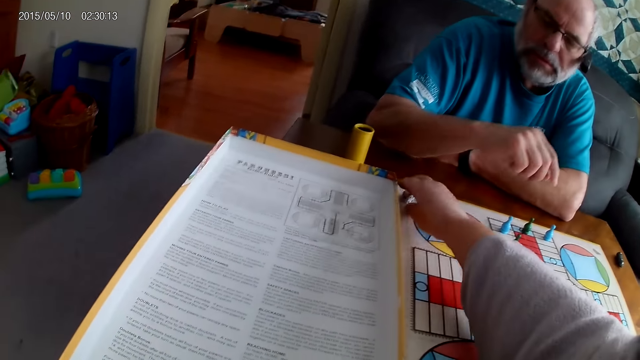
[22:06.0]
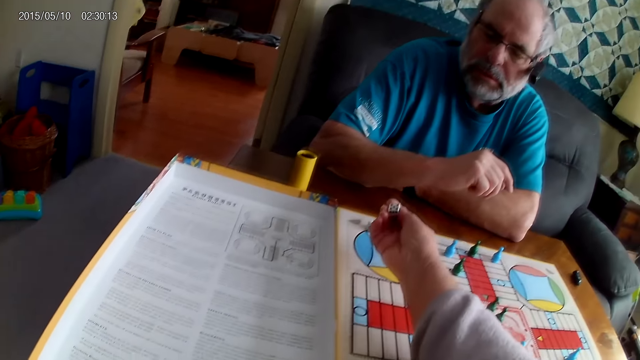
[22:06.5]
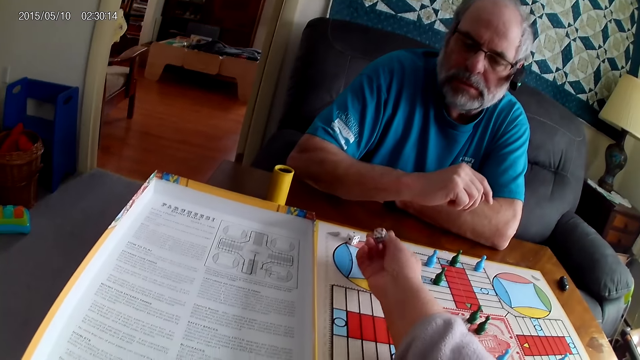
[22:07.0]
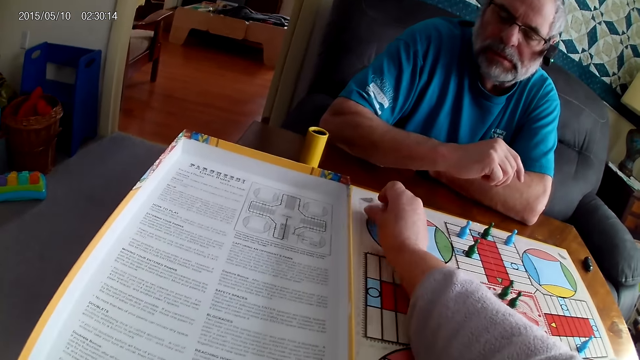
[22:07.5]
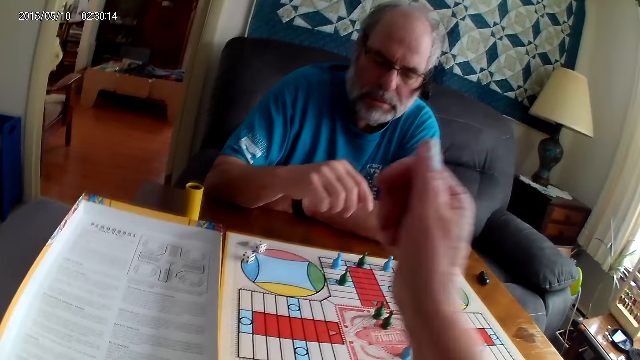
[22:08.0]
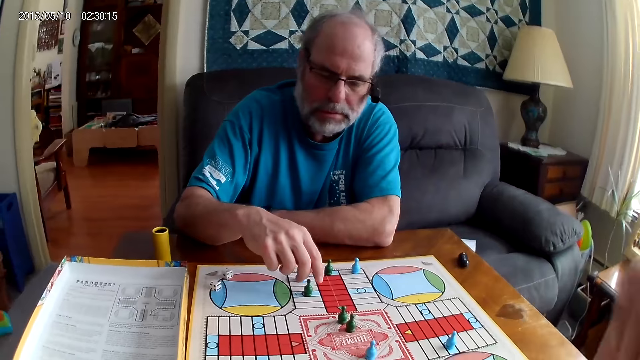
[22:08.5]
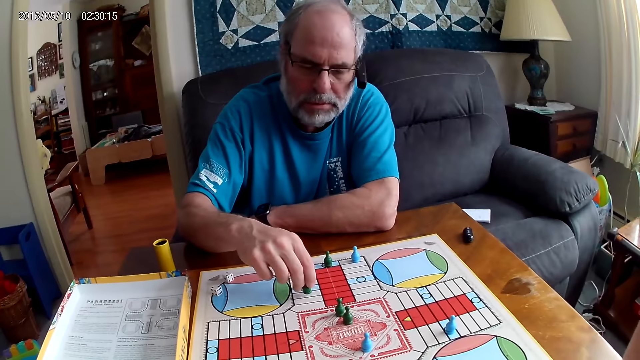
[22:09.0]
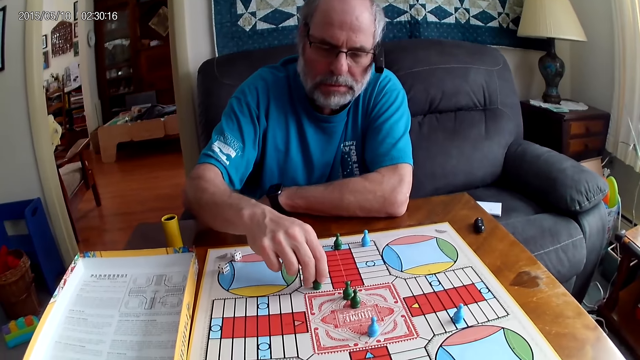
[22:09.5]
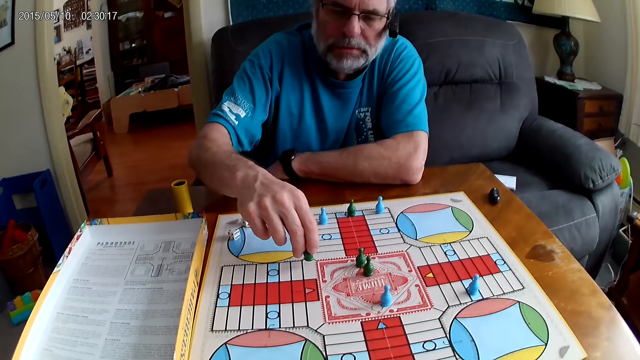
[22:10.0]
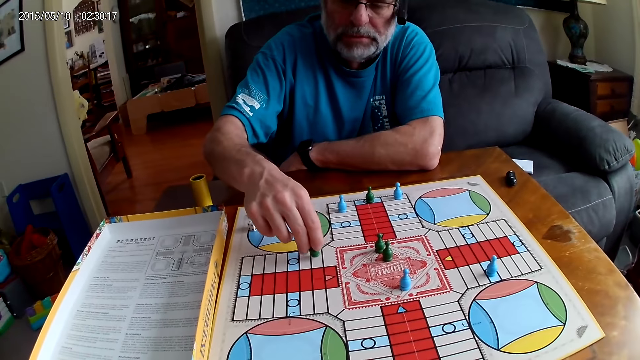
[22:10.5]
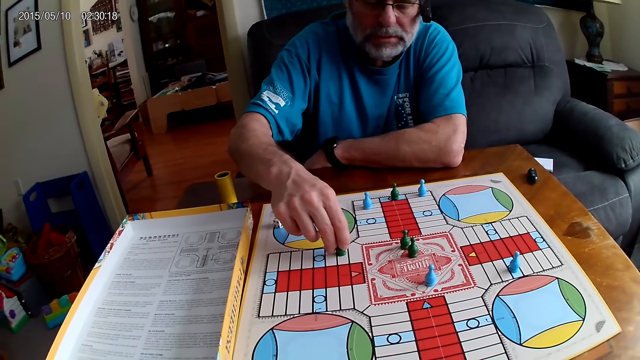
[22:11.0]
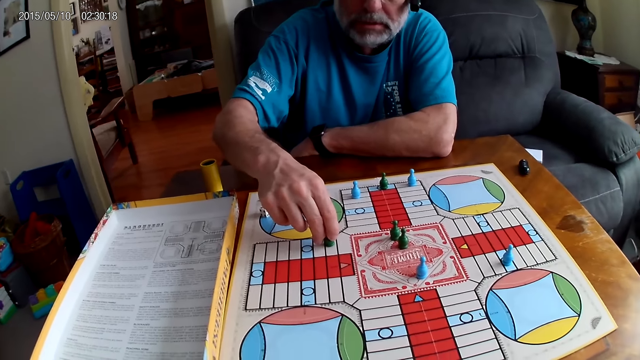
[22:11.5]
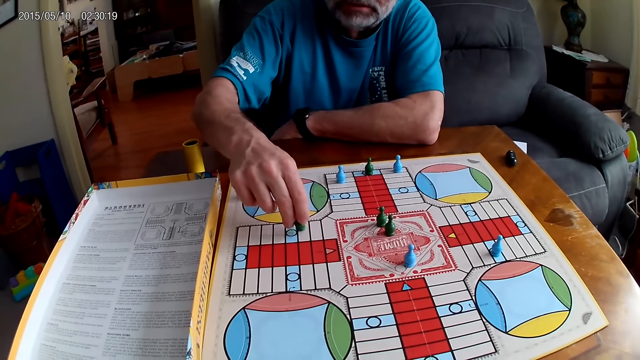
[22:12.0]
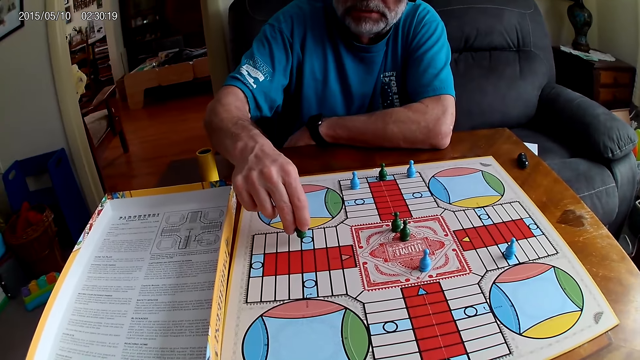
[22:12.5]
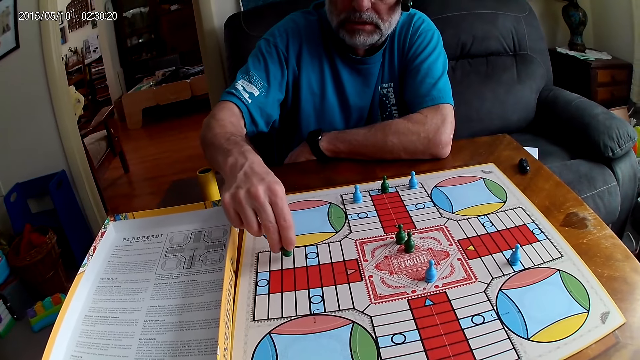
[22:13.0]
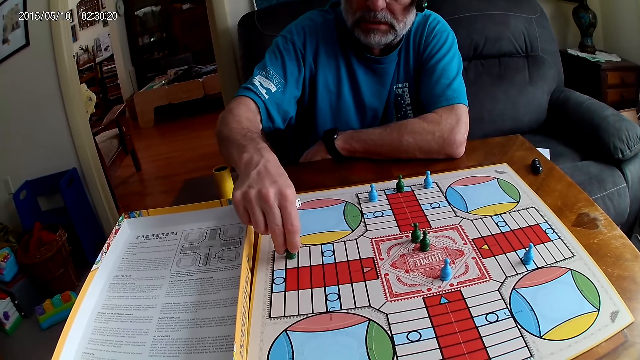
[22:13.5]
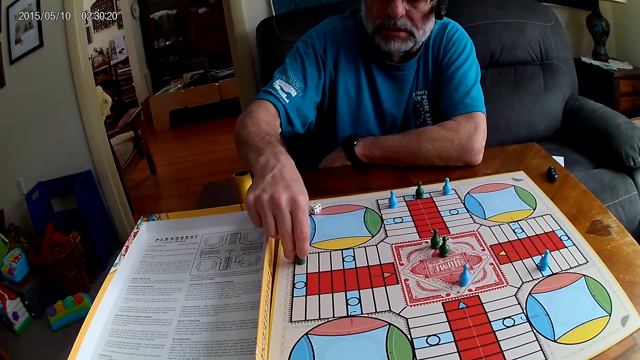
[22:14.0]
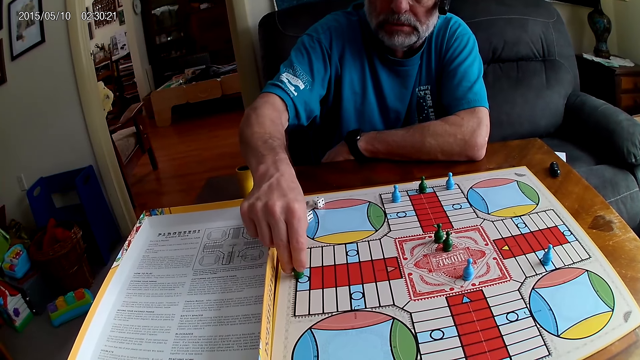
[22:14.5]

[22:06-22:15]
The camera wearer picks up a die from the Ludo board with her right hand. She checks the die. She returns the die from the Ludo board with her right hand. She drops the die. A man moves another green pawn through some cells on the Ludo board with his right hand.

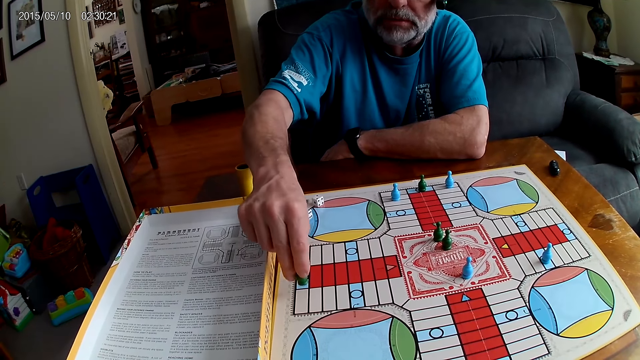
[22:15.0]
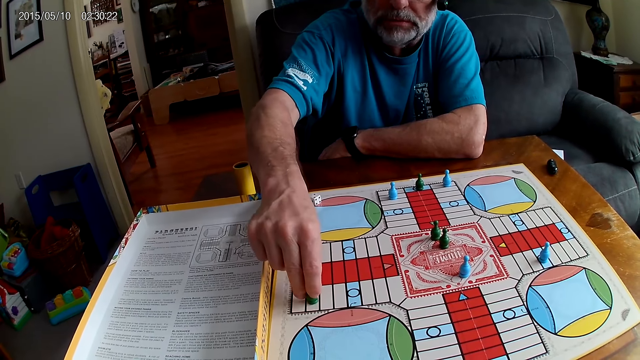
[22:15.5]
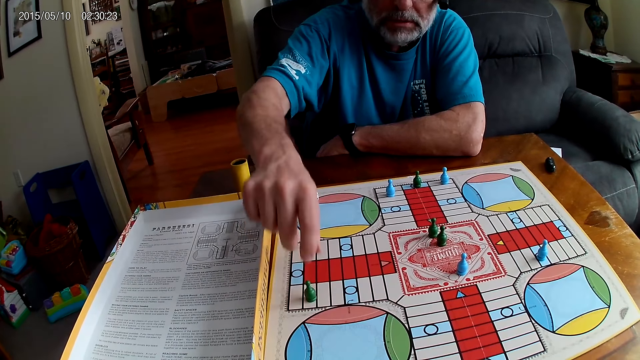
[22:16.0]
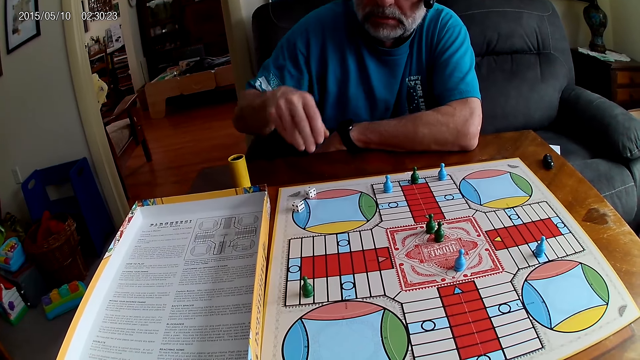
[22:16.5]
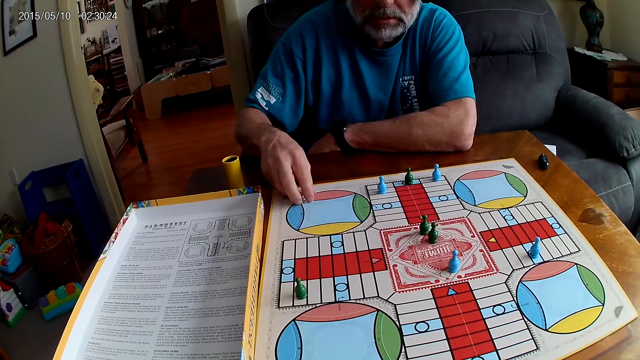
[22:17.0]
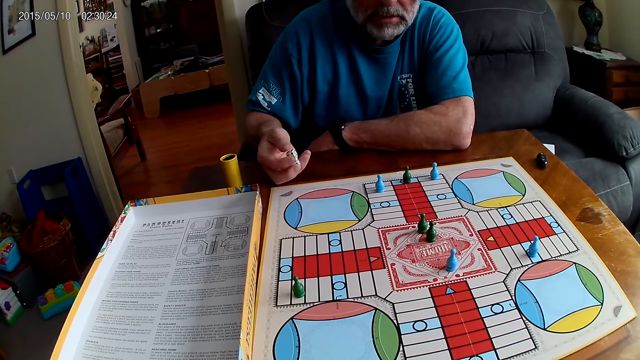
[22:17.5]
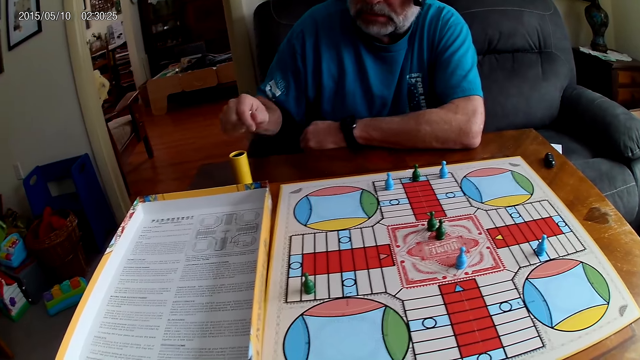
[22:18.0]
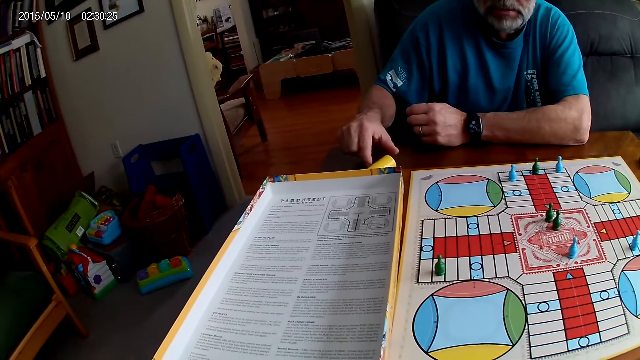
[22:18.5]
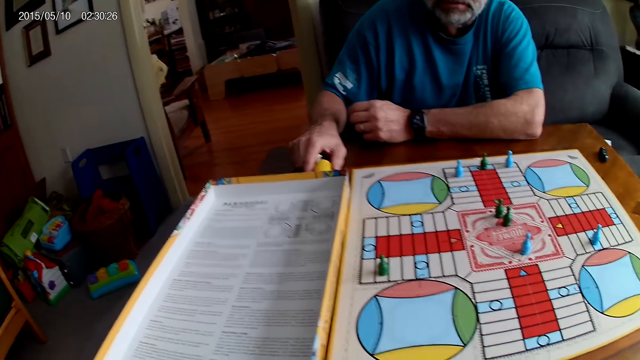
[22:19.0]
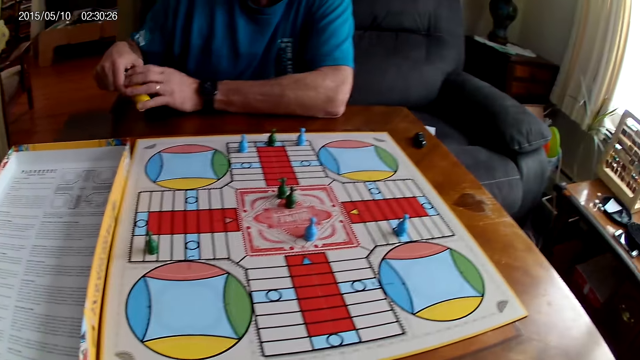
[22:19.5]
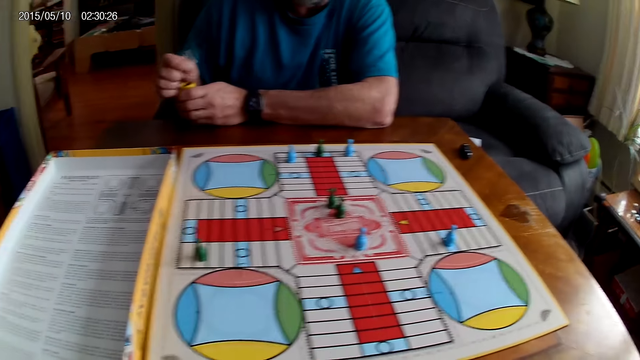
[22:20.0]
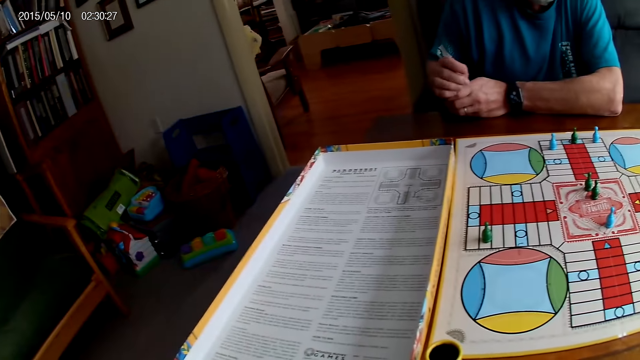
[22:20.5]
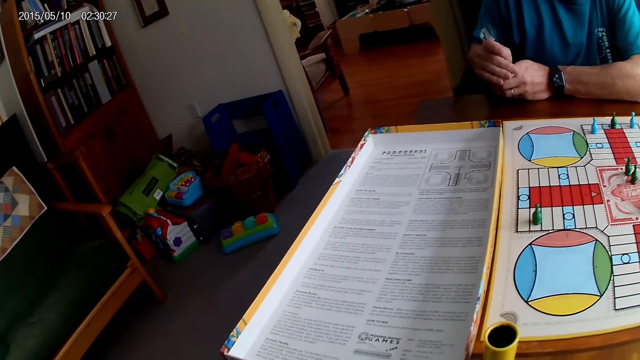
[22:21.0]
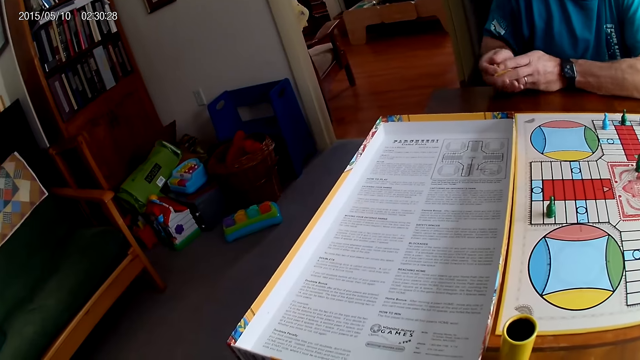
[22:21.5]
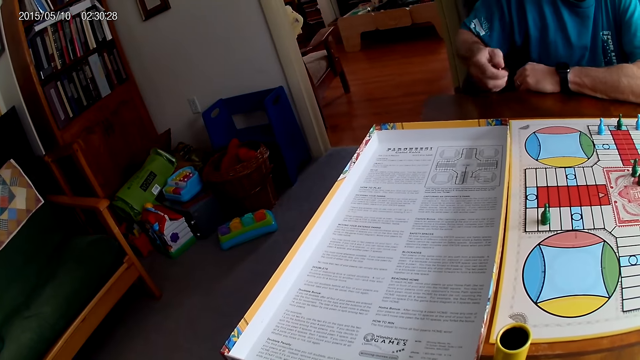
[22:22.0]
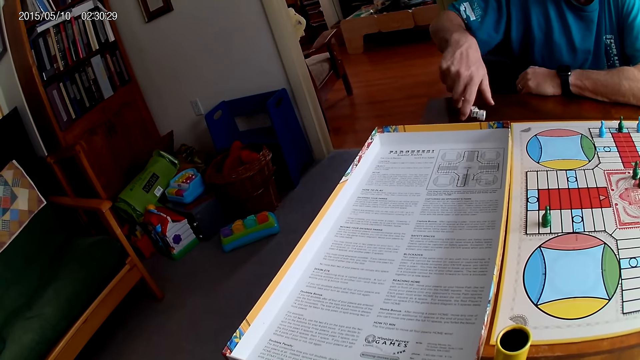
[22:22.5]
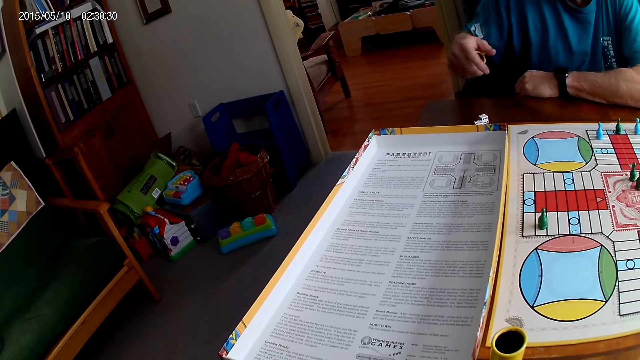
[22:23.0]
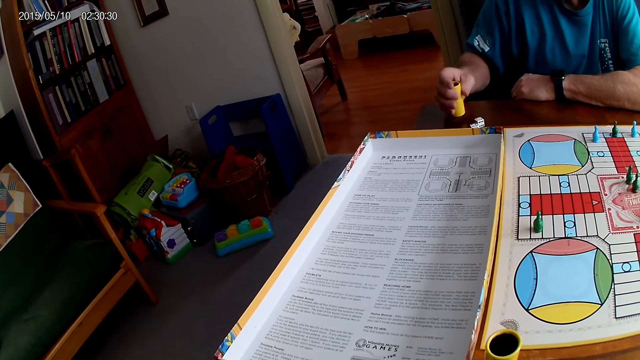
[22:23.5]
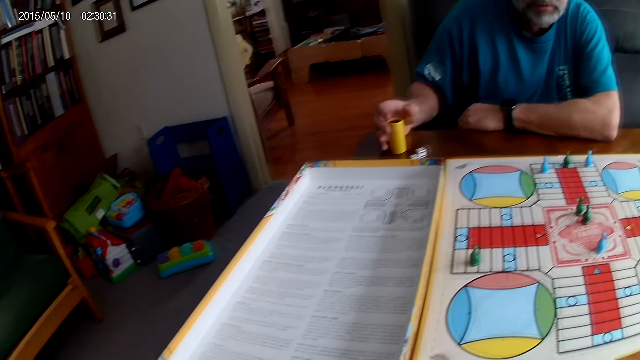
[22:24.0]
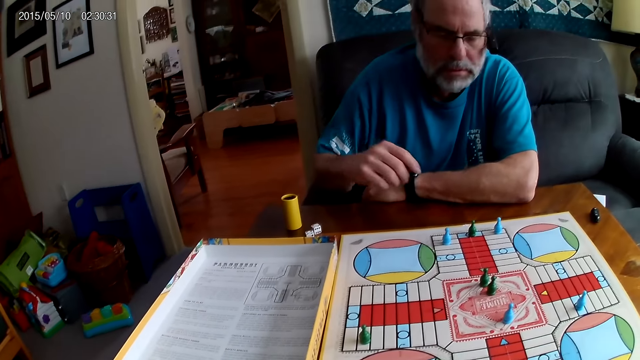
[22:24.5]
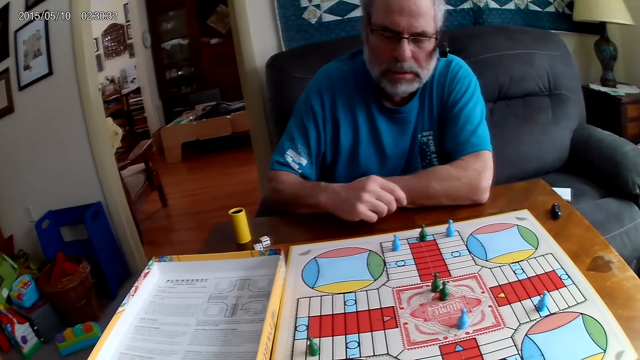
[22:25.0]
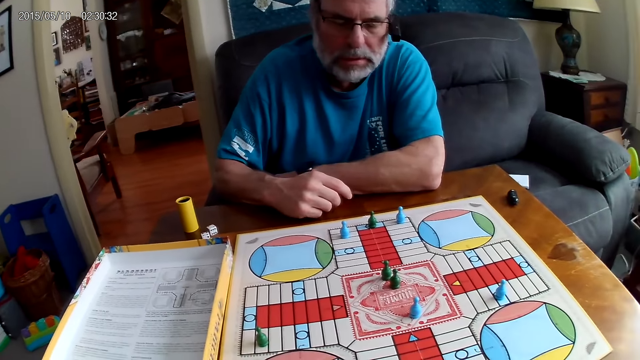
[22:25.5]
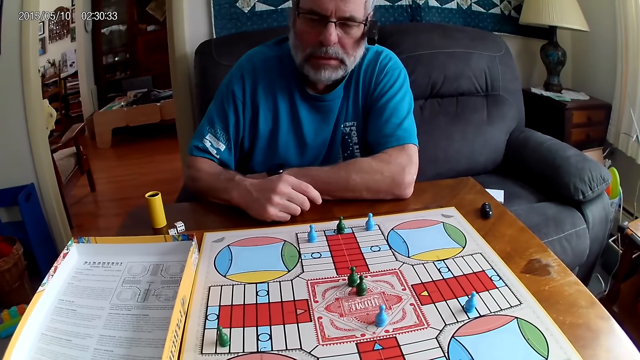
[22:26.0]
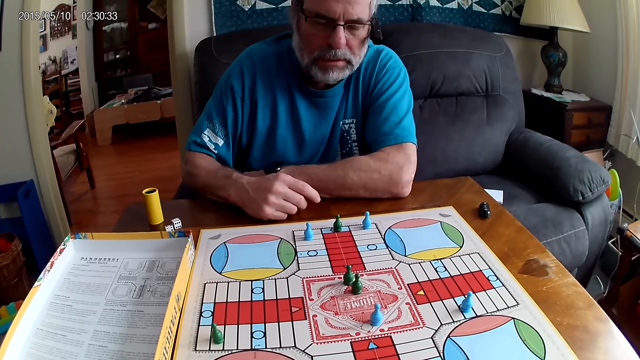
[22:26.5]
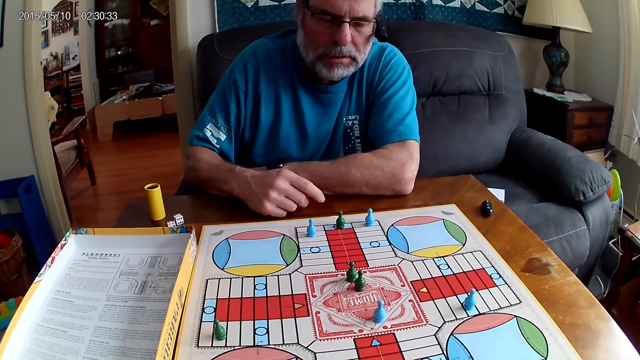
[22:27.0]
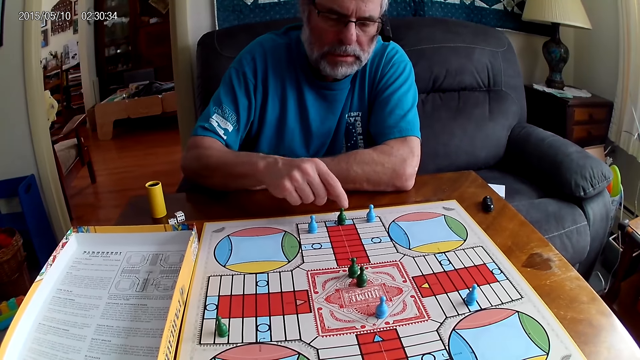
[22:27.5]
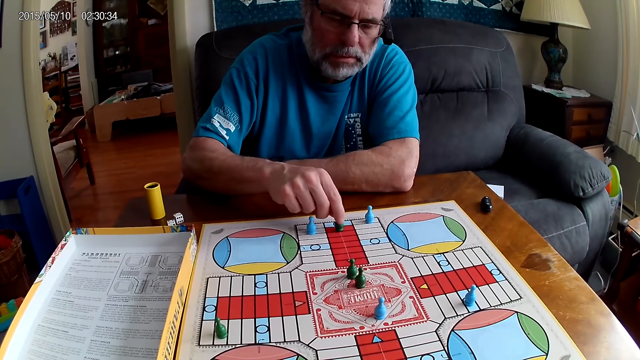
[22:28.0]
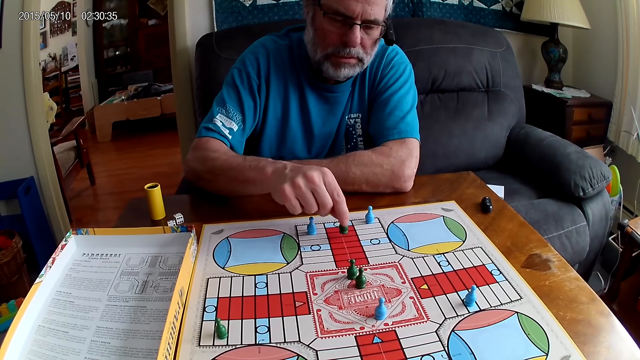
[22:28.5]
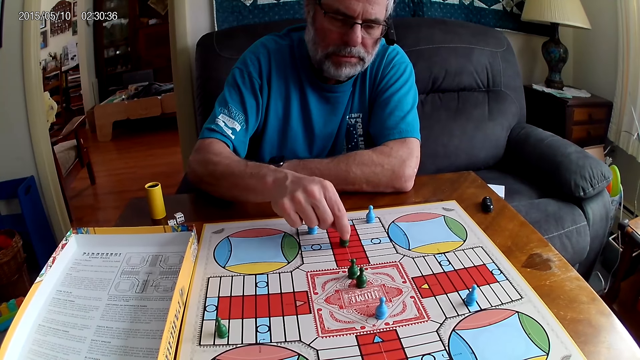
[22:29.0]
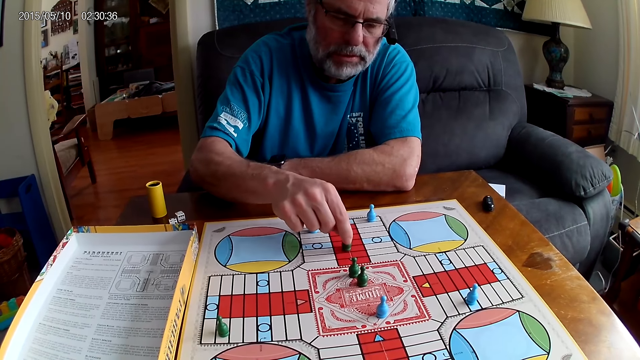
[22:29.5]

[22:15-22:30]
A man collects the dice. The man picks the container or dice cup from the table with his right hand. The man grips the dice cup. The camera wearer picks the container from the table with his right hand. The man puts the dice in the container with his right hand, shuffles the dice in the container with his right hand, and pours the dice from the container on the table with his right hand. The man rolls the dice, places the dice cup on the table, stares at the board game, and moves a green pawn through some cells on the Ludo board with his right hand.
